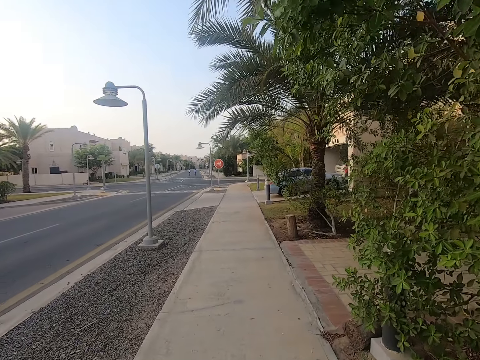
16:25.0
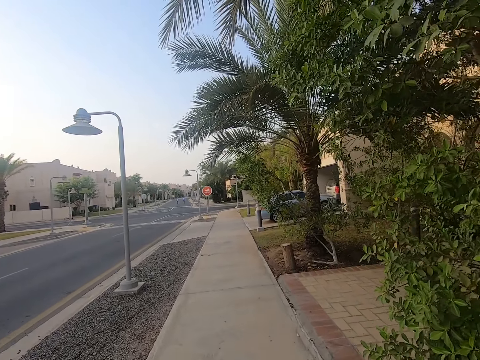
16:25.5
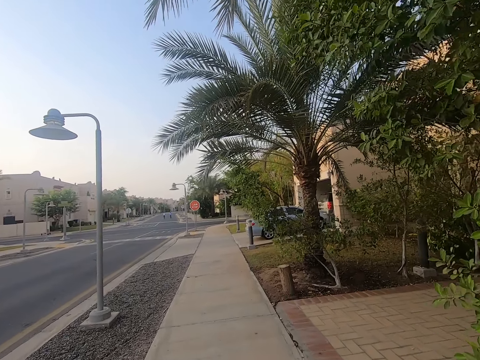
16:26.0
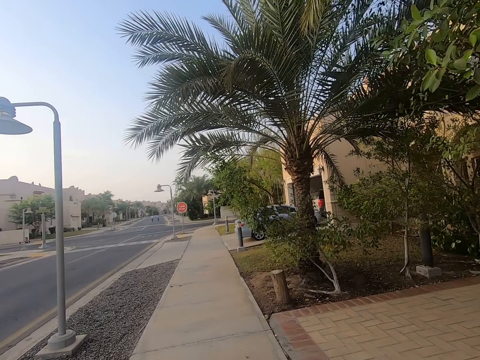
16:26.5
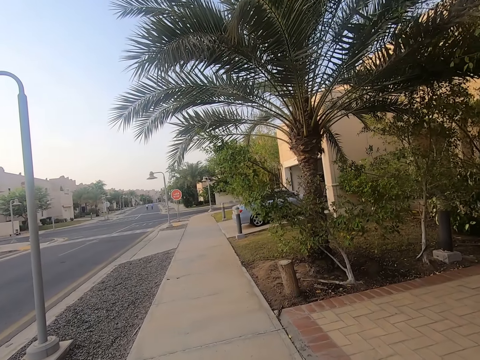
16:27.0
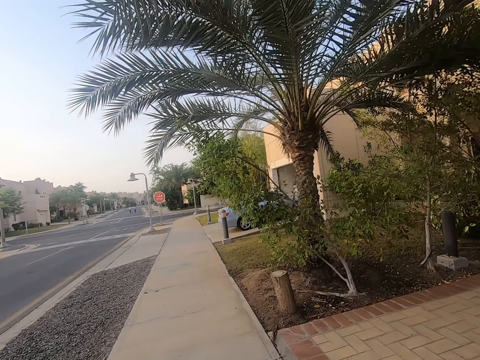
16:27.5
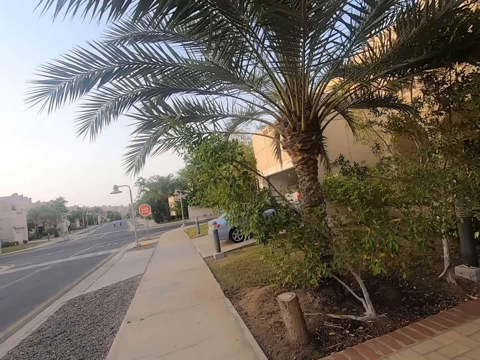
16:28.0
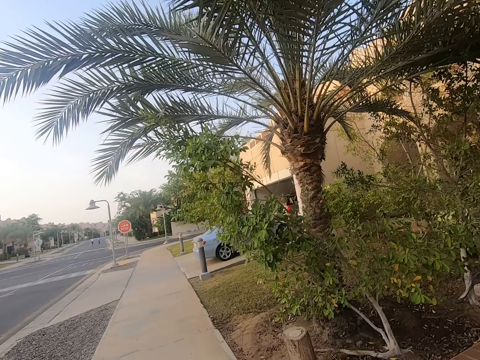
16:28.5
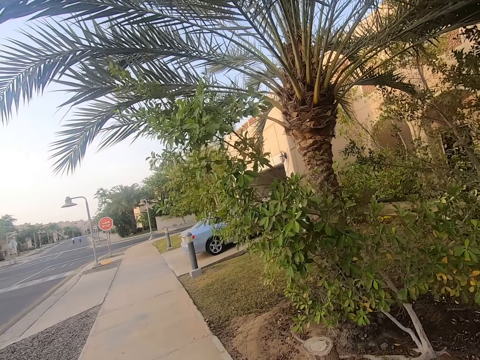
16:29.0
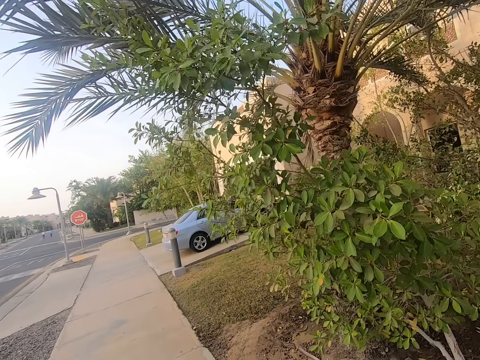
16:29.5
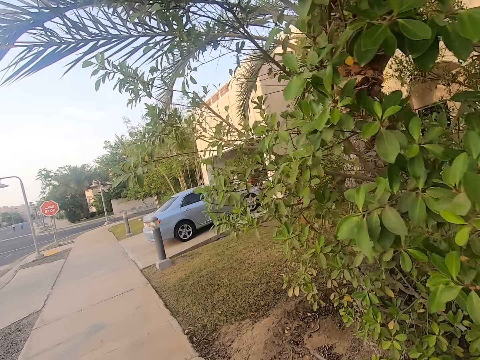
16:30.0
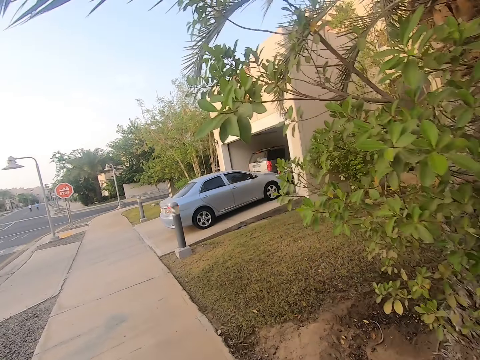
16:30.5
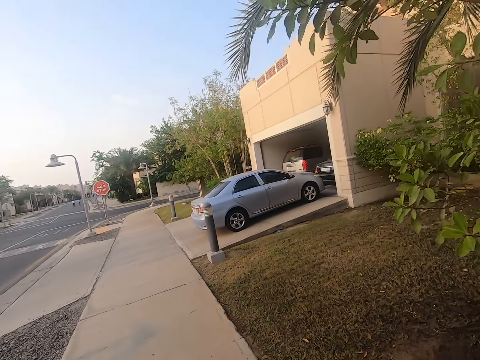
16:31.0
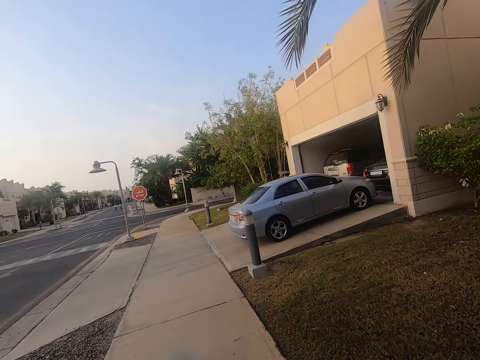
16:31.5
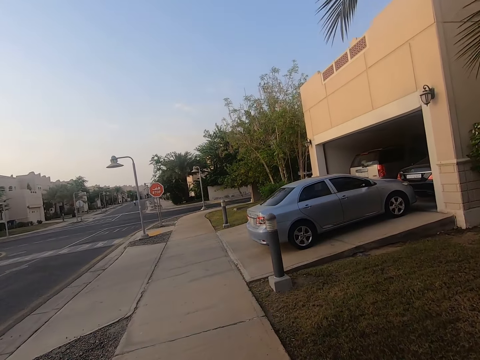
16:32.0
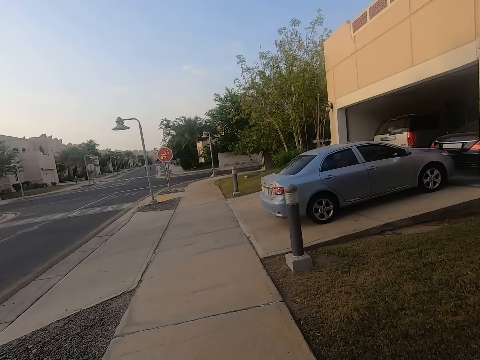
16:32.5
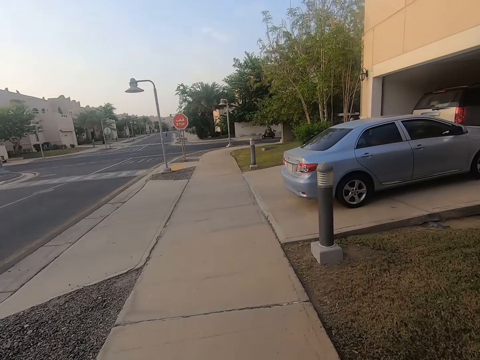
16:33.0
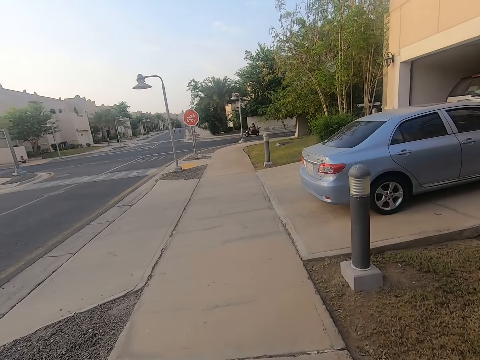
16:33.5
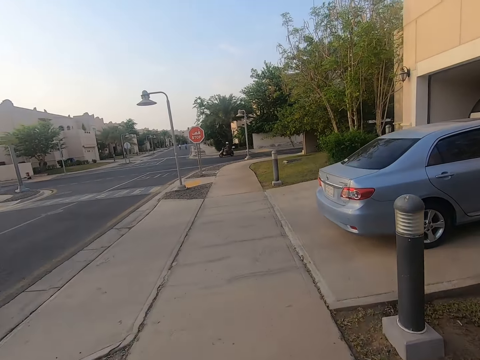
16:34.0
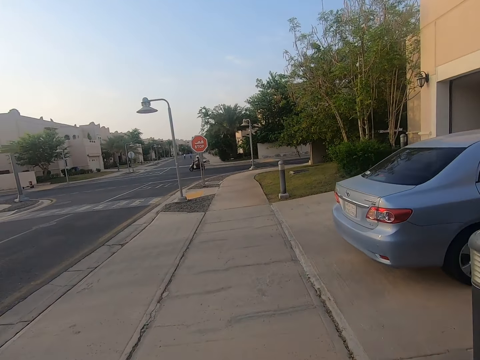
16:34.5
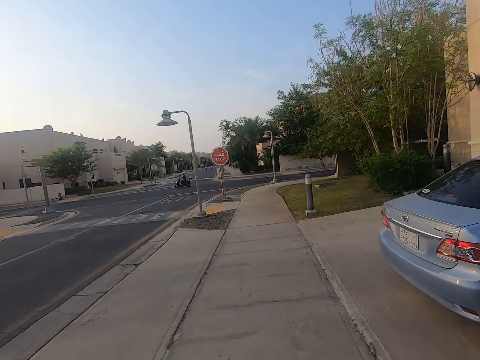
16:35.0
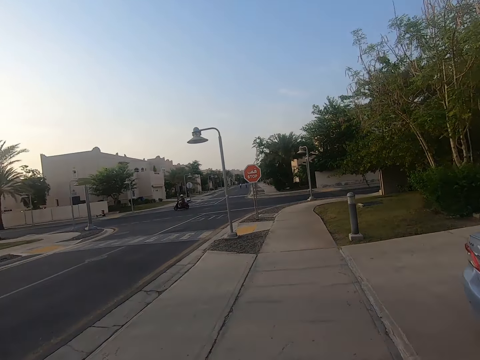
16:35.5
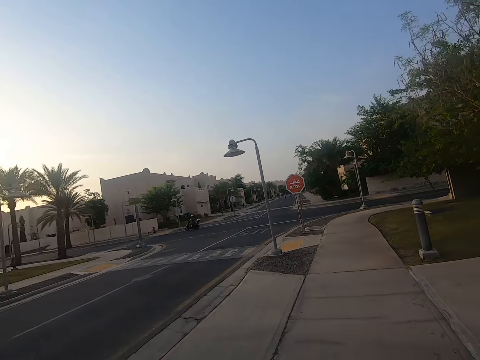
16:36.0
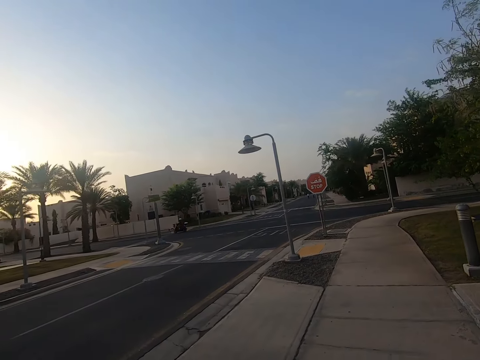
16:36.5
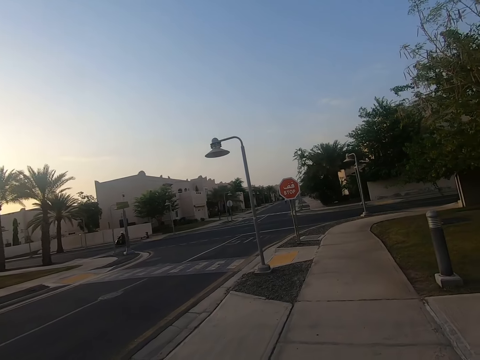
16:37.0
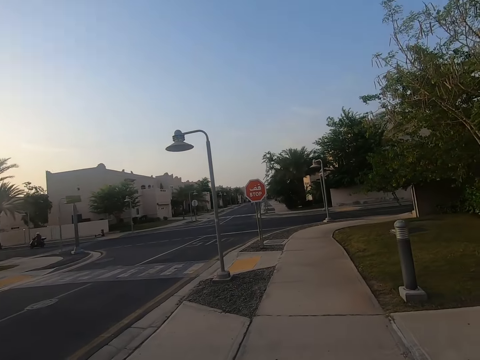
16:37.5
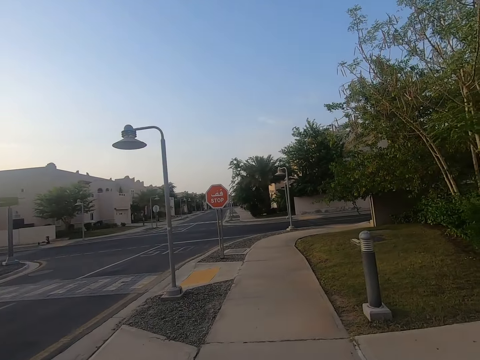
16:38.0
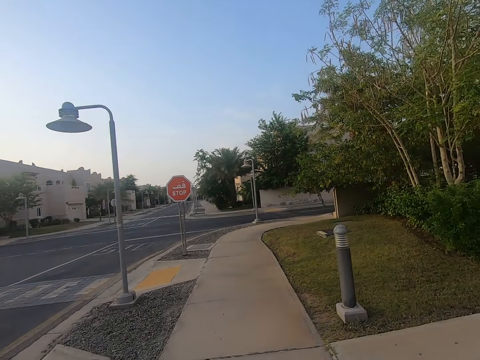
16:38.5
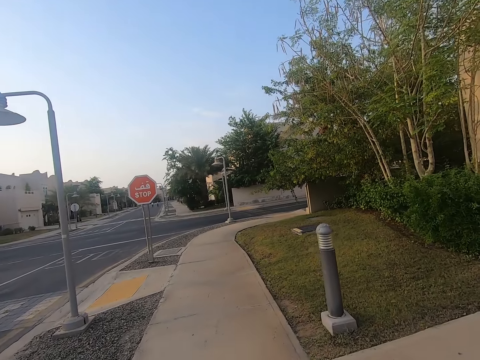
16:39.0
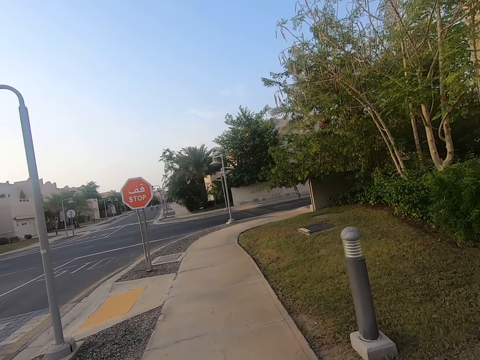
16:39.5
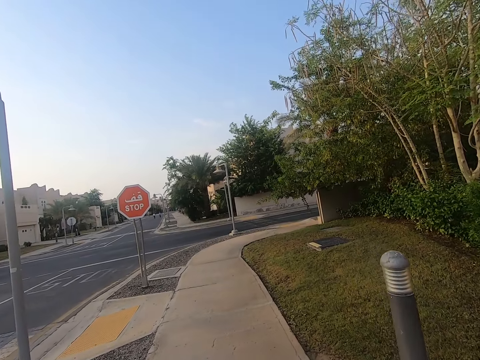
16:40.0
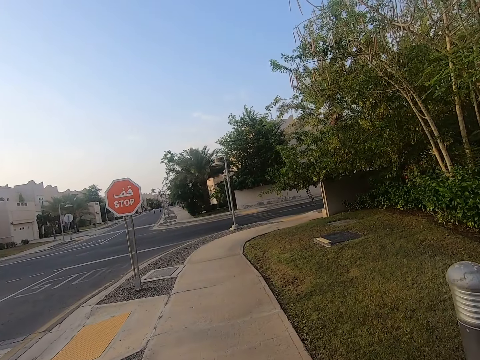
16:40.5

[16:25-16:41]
The camera wearer looks around the road.

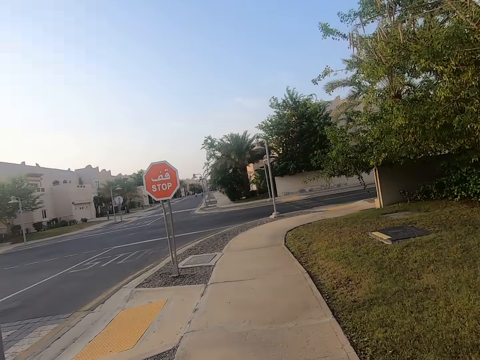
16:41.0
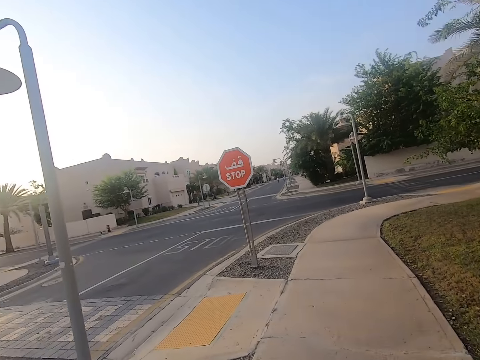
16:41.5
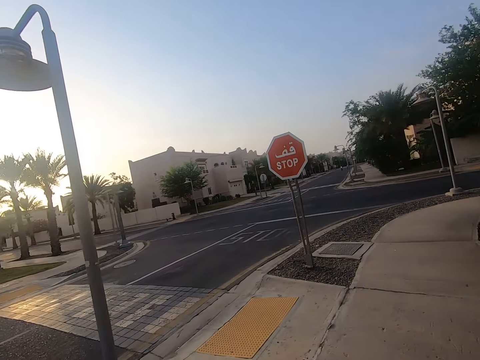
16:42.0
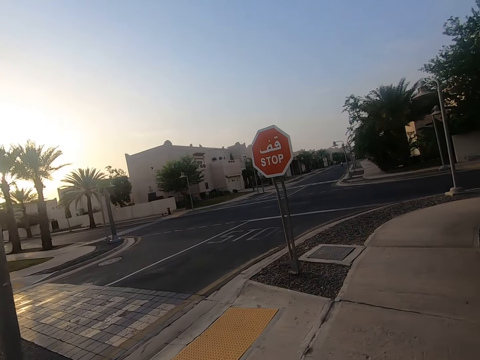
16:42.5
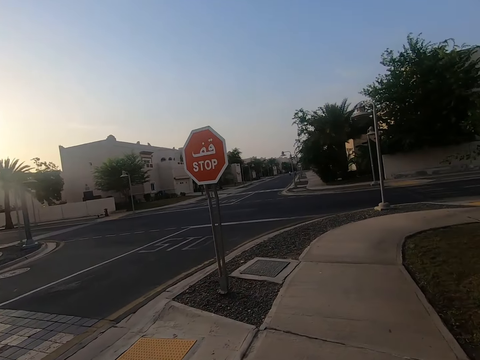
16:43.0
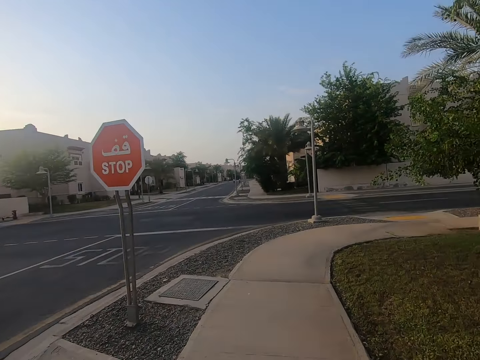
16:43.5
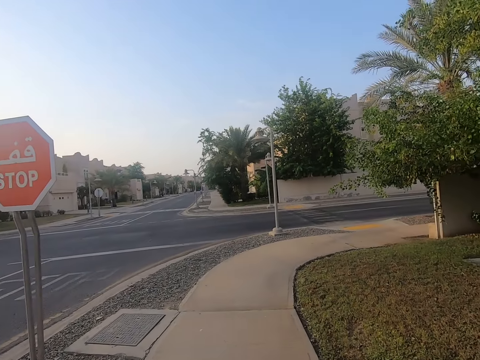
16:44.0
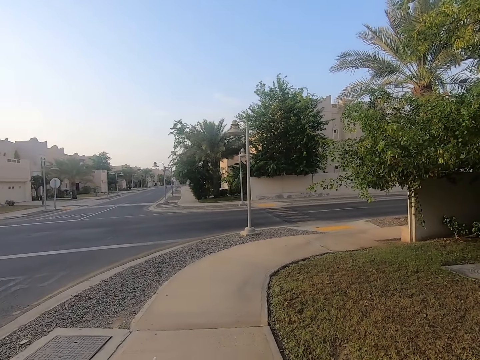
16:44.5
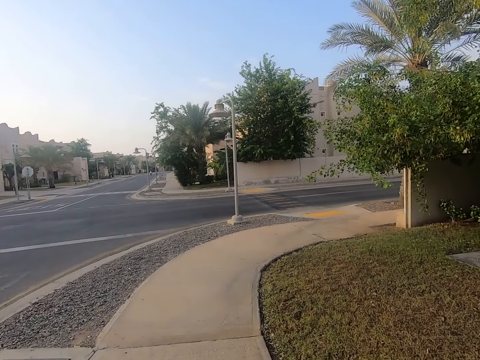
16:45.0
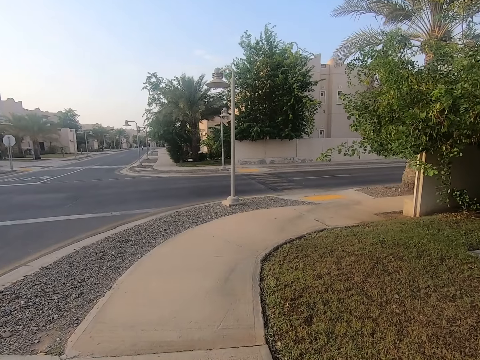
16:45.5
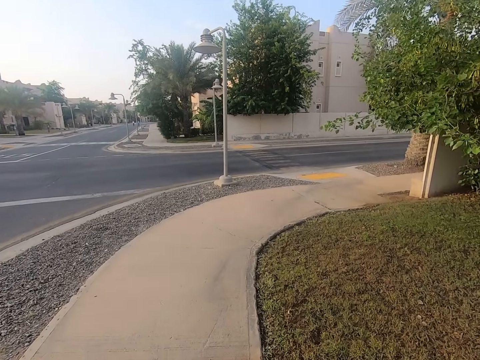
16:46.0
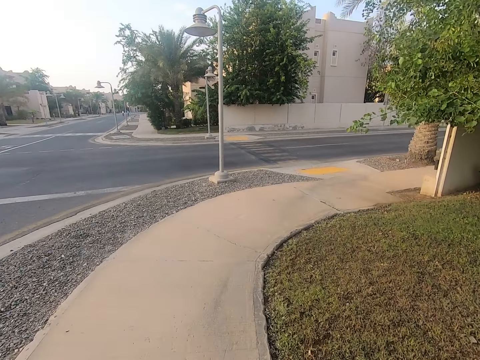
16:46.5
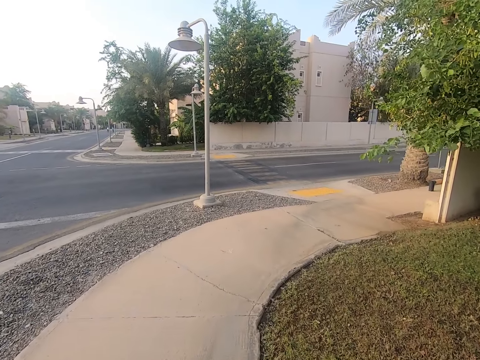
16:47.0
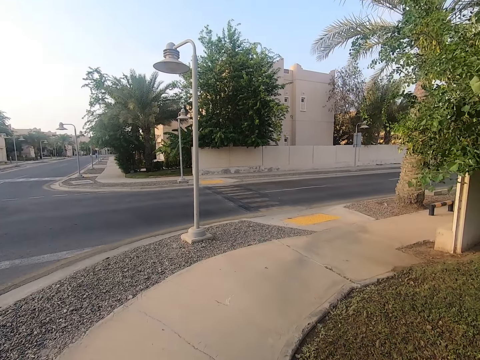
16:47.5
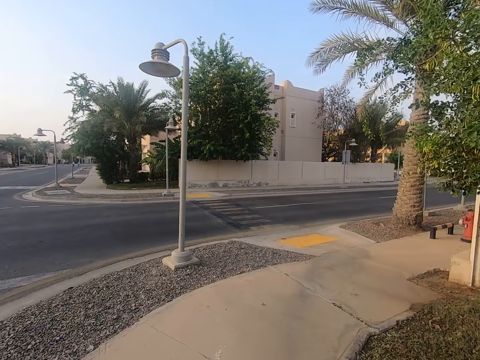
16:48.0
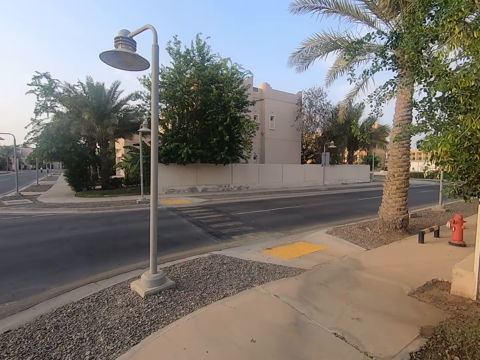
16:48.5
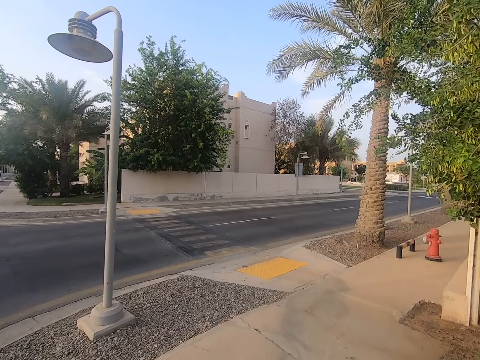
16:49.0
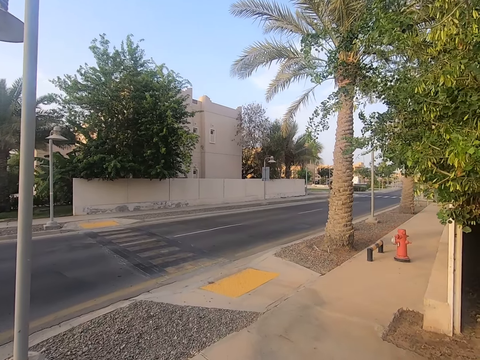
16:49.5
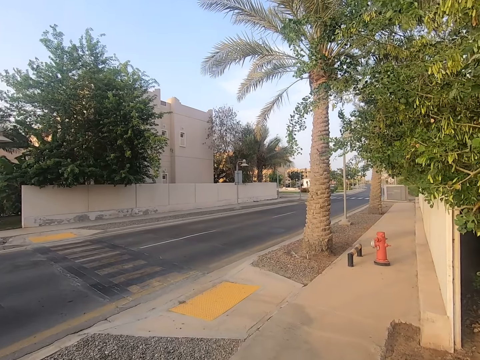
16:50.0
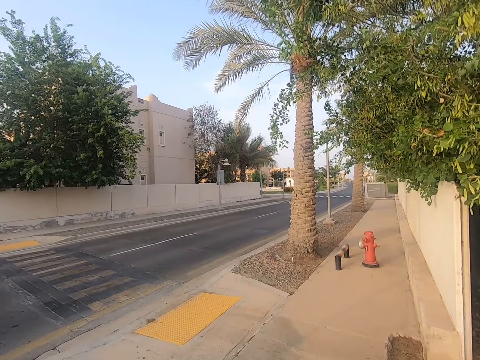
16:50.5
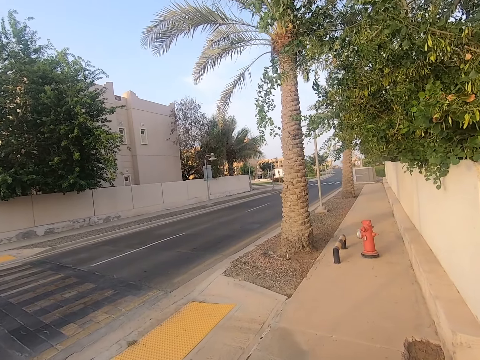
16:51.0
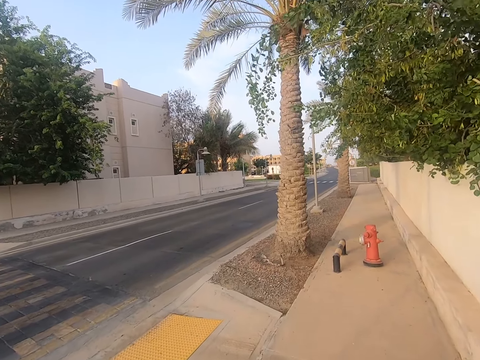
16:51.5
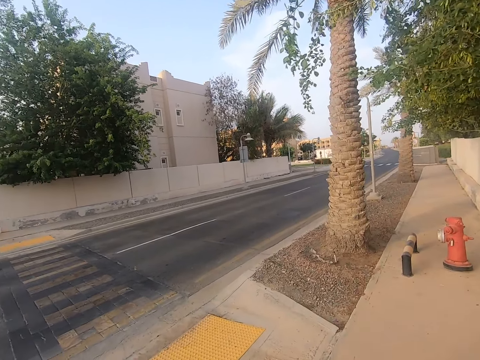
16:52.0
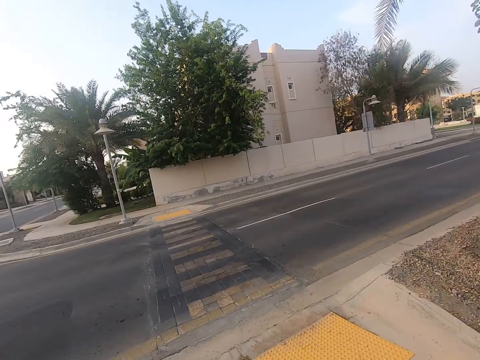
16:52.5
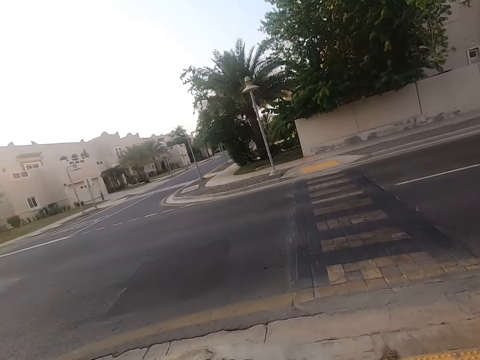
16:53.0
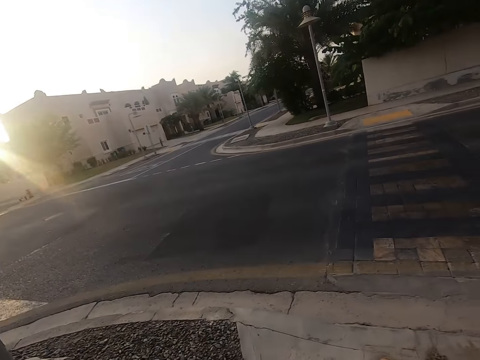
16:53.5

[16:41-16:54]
The camera wearer turns to the right of the sidewalk.
